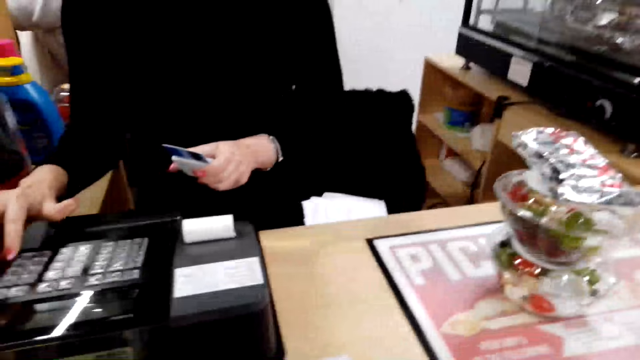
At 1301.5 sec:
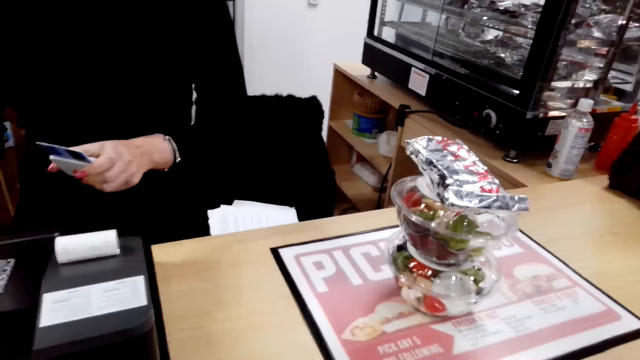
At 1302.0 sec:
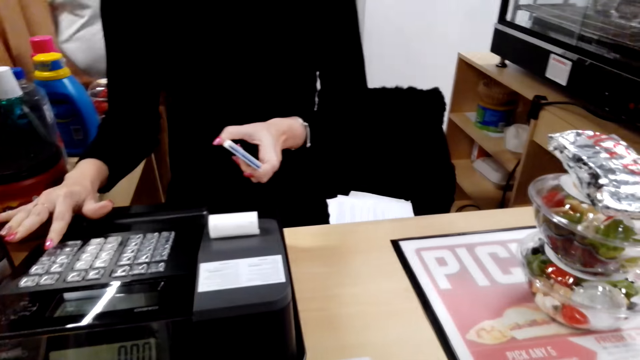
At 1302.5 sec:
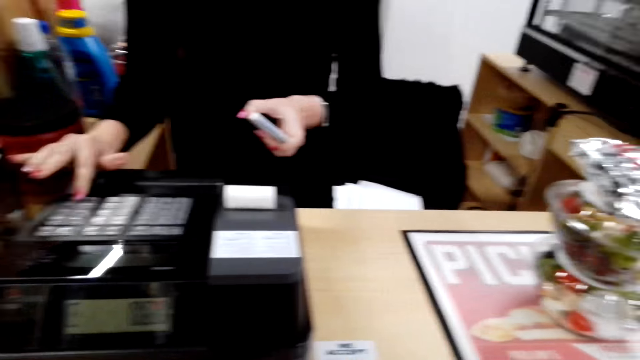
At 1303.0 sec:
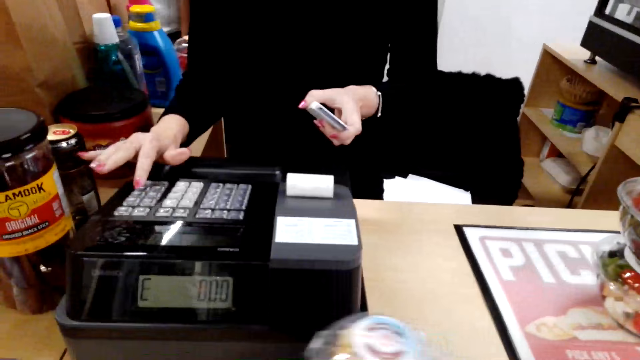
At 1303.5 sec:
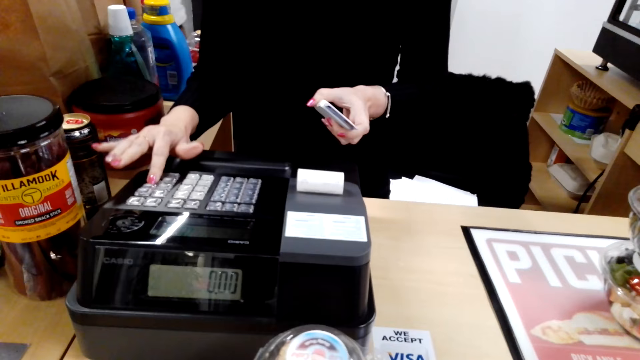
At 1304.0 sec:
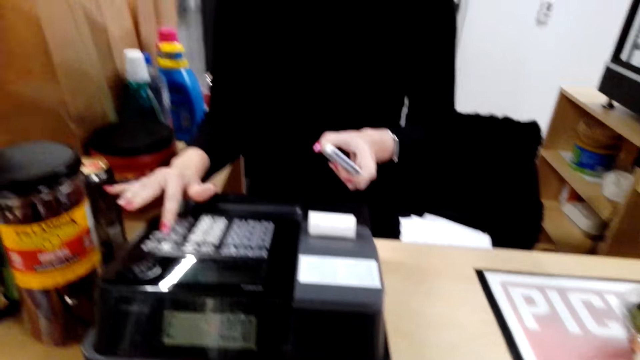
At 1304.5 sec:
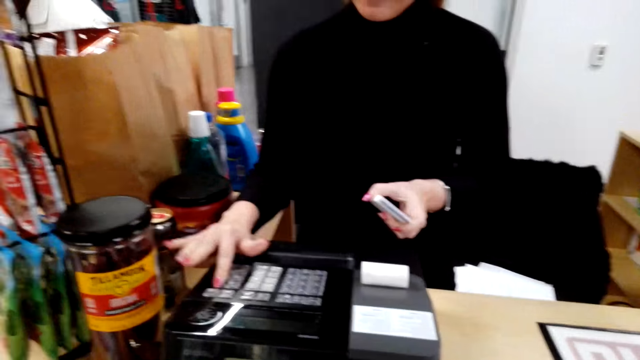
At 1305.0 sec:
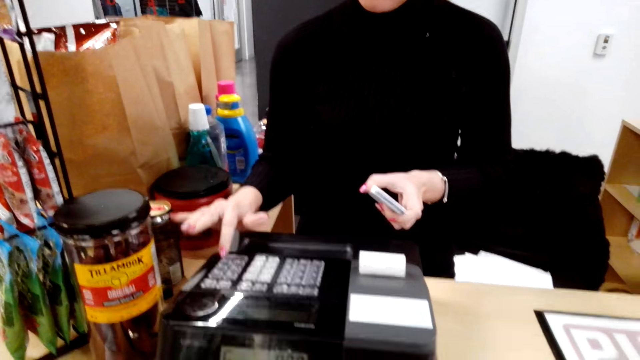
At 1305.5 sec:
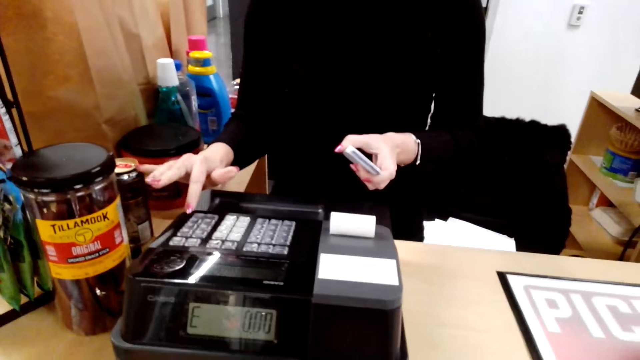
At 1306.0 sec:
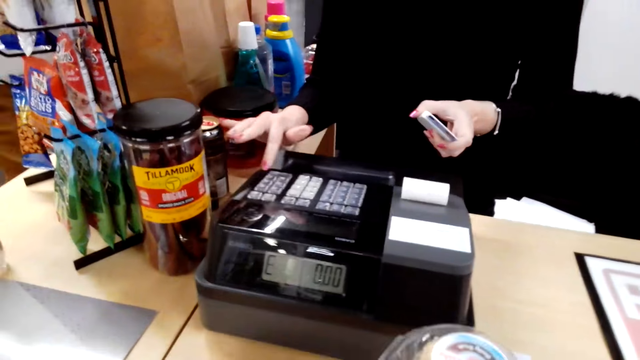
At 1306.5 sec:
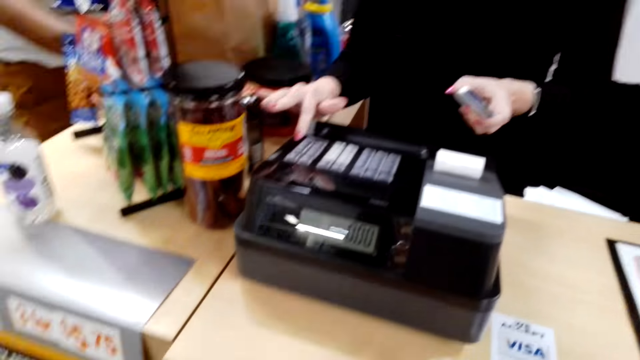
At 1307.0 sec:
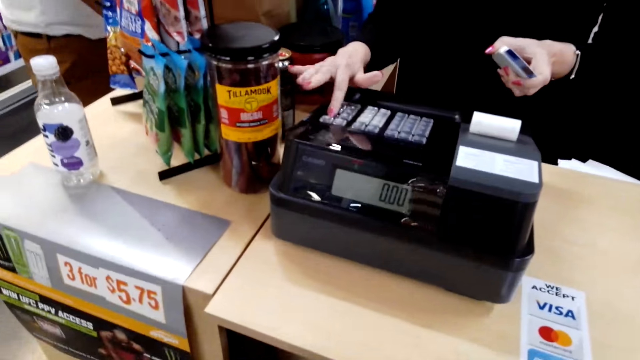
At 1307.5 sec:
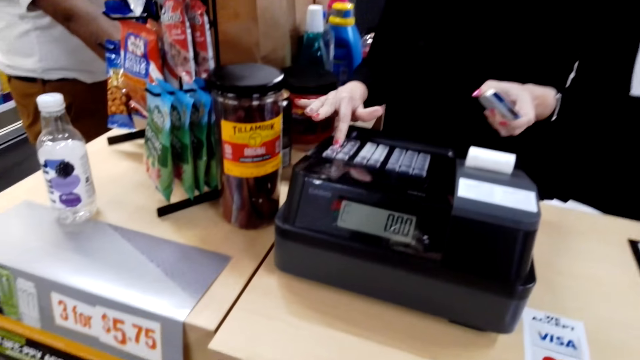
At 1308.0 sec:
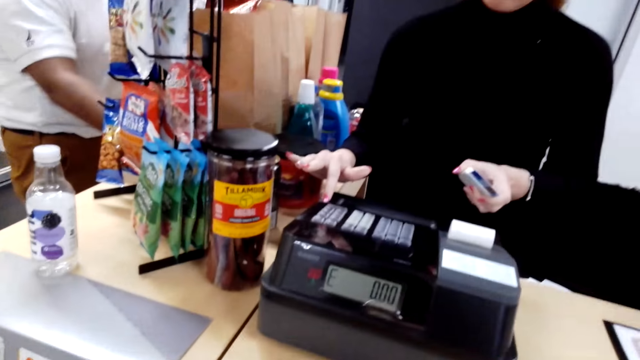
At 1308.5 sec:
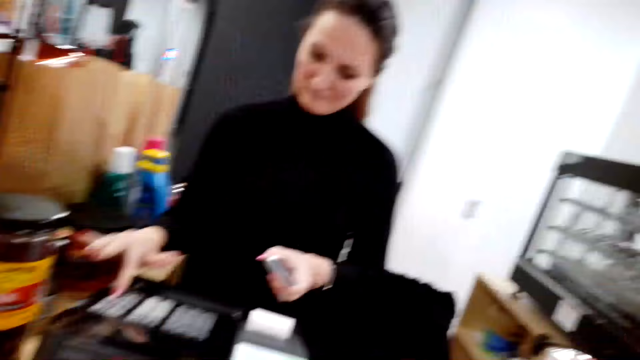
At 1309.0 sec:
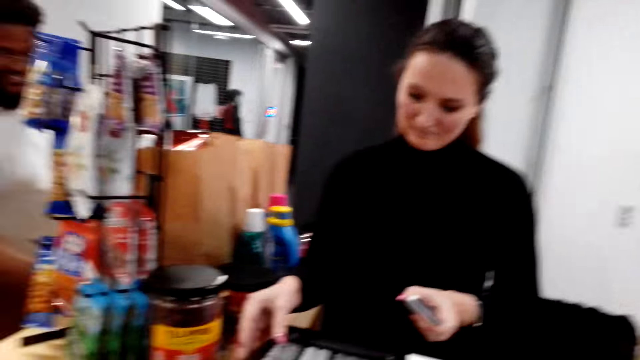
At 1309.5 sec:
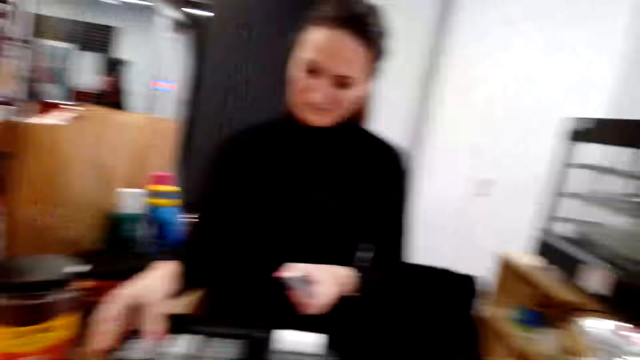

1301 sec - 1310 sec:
A person uses the machine.

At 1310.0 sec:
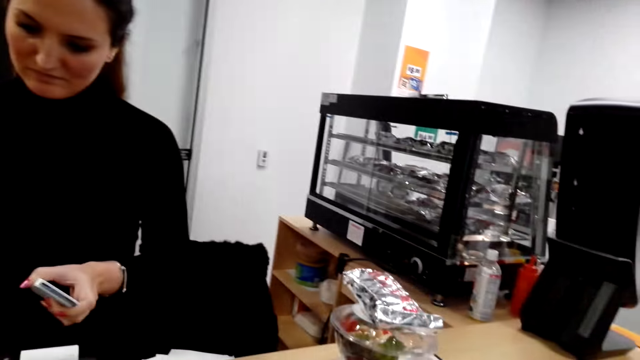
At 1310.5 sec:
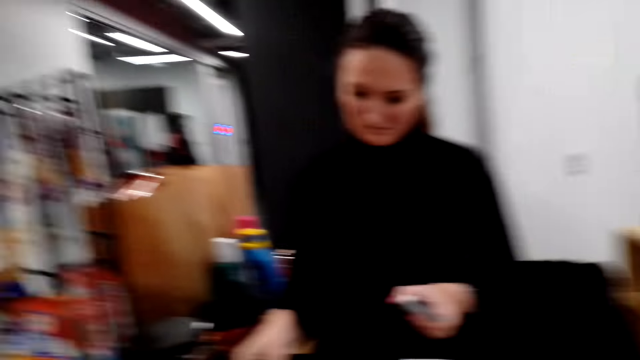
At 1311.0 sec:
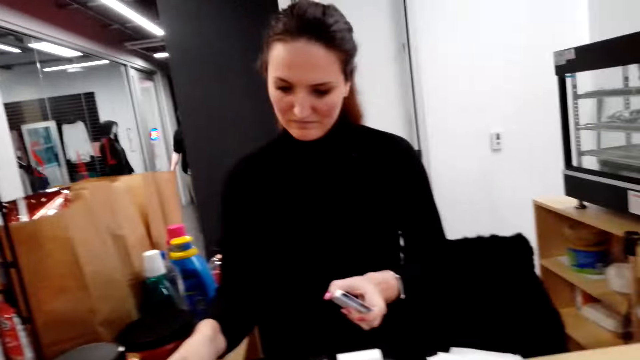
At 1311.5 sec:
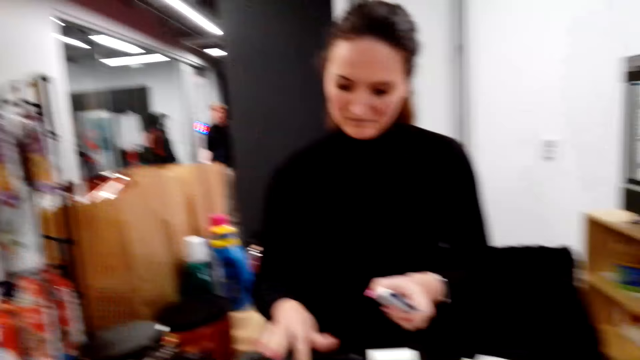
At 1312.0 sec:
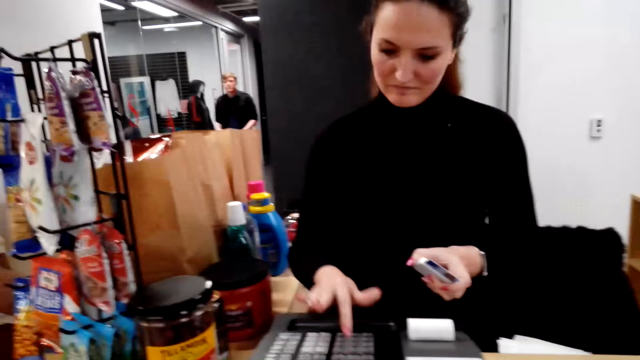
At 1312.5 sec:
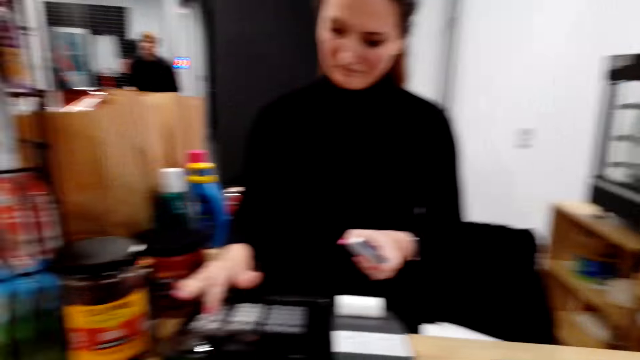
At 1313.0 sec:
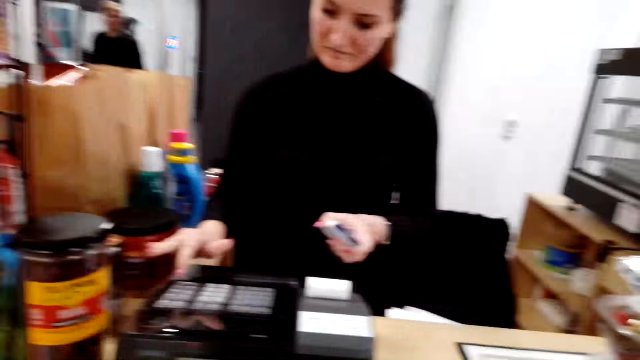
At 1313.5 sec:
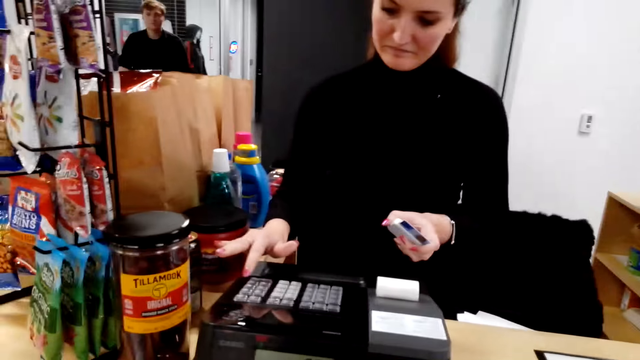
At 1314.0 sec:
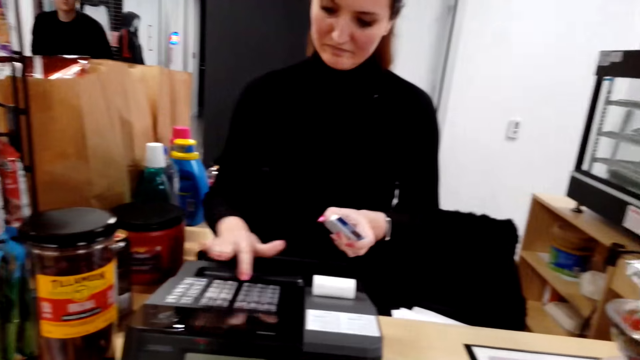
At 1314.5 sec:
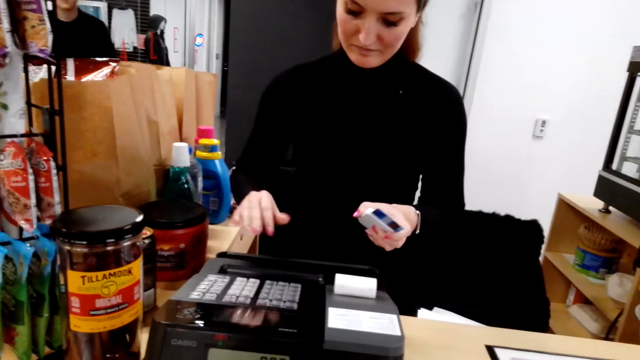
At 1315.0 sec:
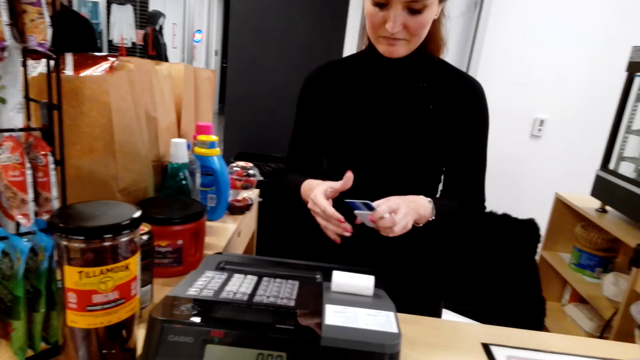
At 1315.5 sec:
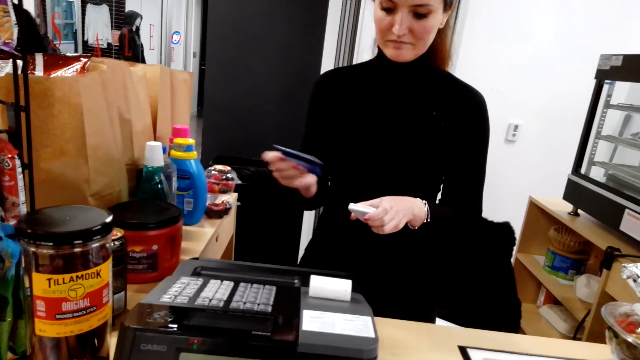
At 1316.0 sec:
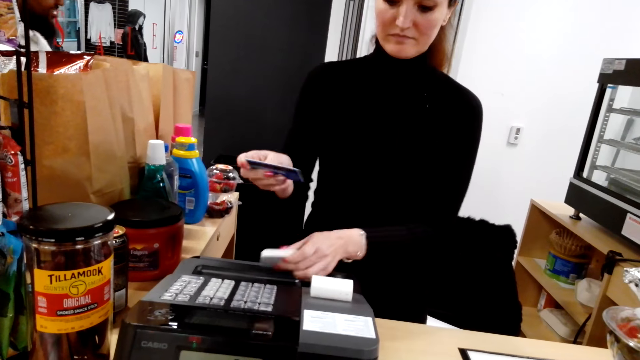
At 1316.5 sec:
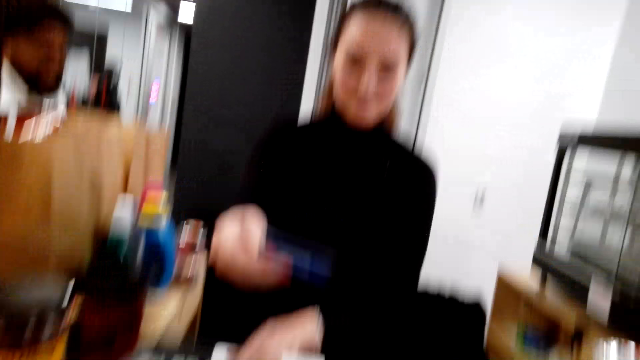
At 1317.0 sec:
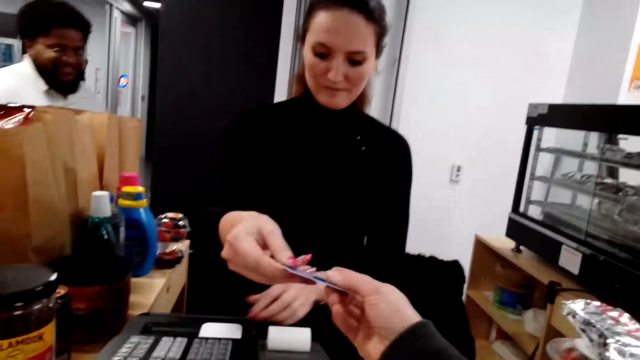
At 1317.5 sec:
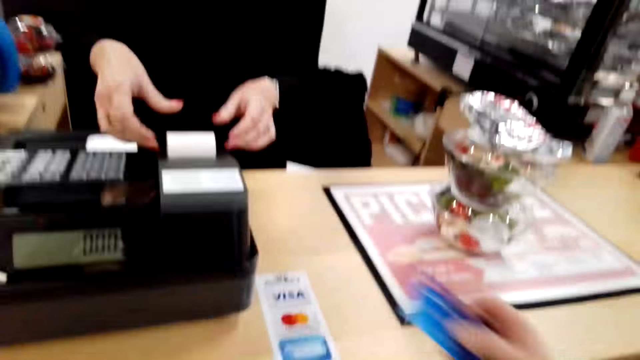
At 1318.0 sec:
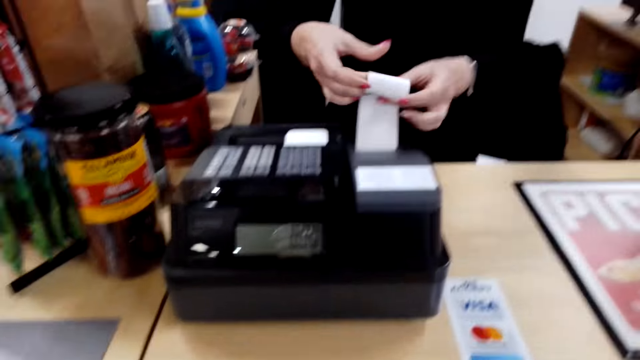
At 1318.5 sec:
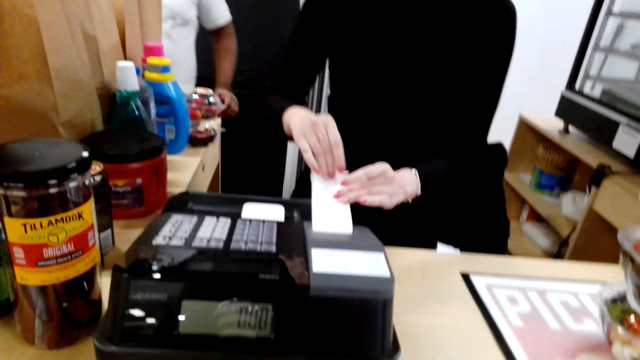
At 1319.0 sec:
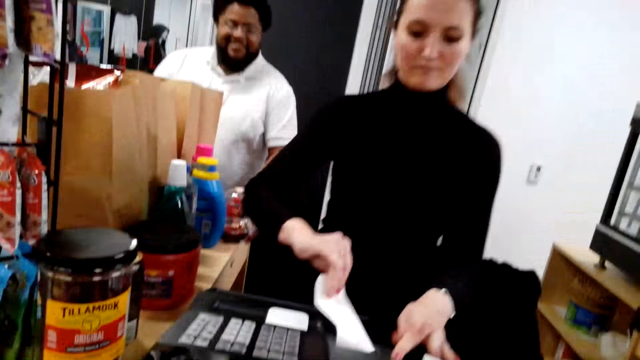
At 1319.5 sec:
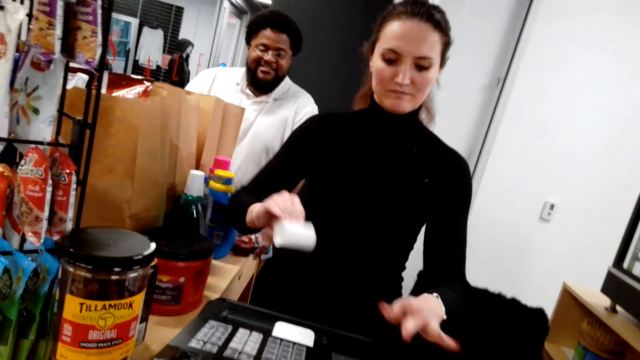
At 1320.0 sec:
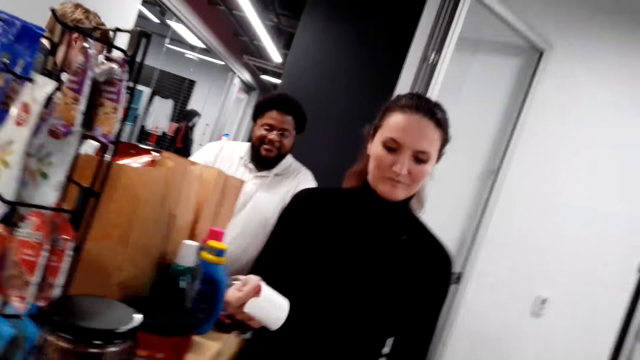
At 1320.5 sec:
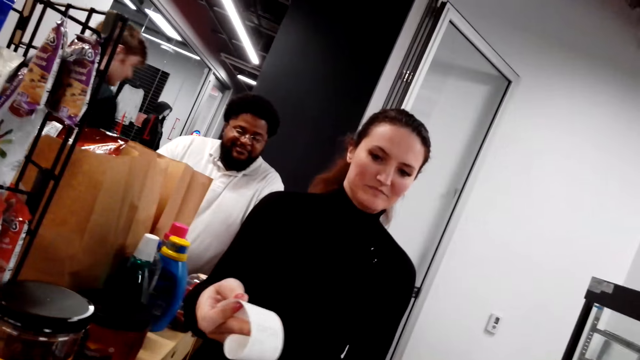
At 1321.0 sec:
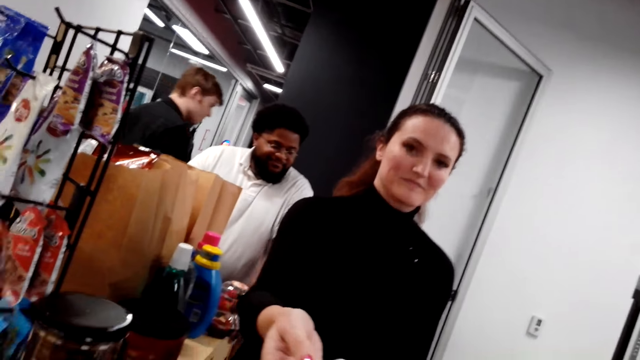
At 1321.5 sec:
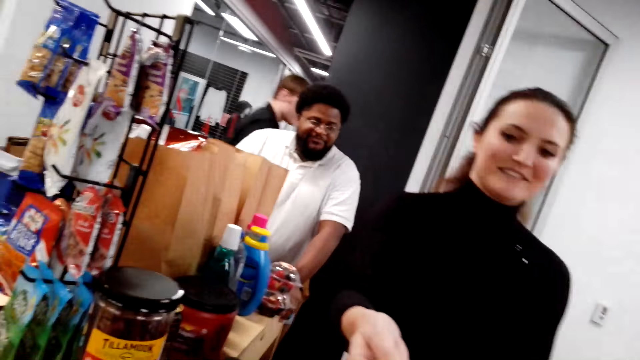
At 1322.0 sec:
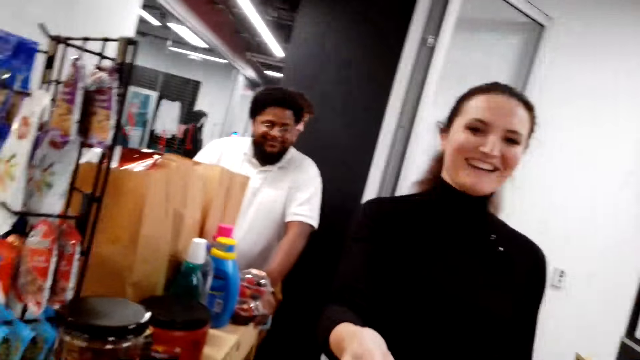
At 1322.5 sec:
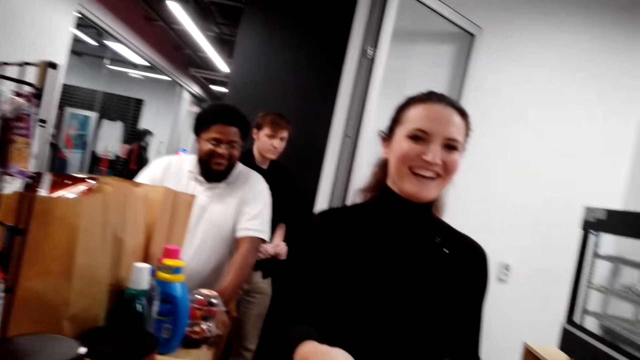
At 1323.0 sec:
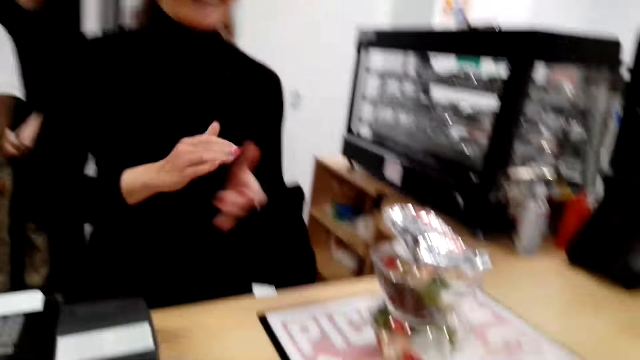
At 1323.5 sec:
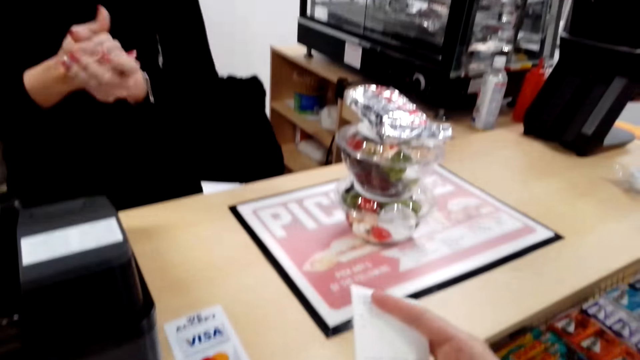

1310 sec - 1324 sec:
A person walks around. The camera wearer takes the card from another person. The other person cuts a receipt.
